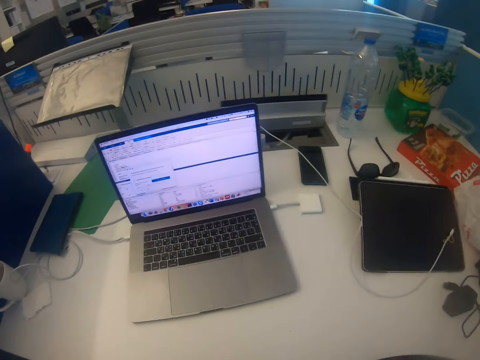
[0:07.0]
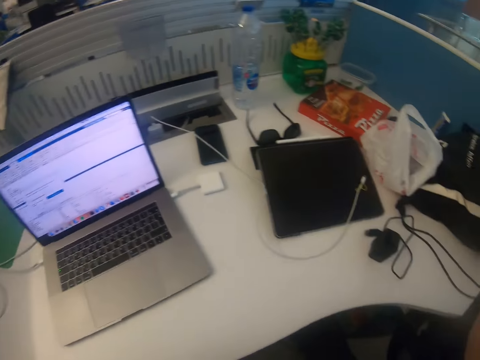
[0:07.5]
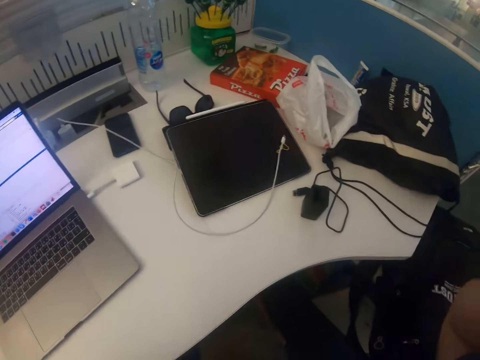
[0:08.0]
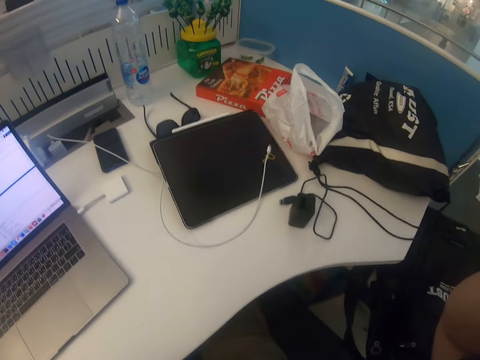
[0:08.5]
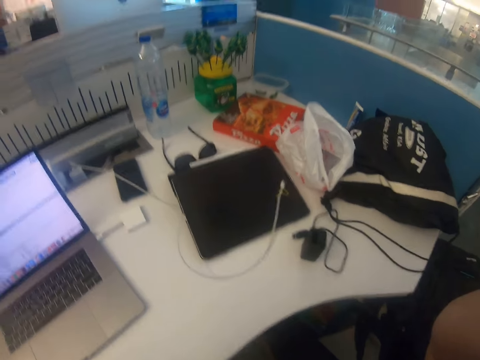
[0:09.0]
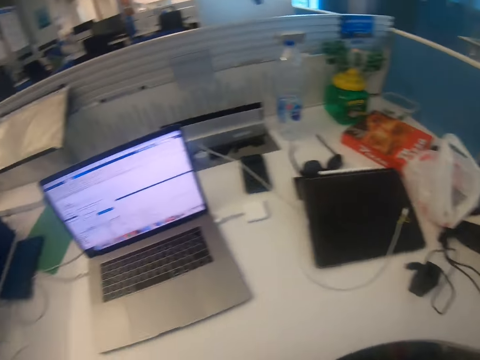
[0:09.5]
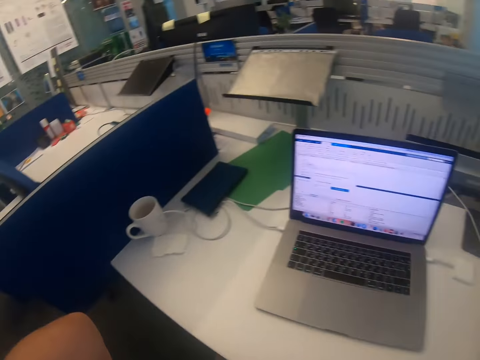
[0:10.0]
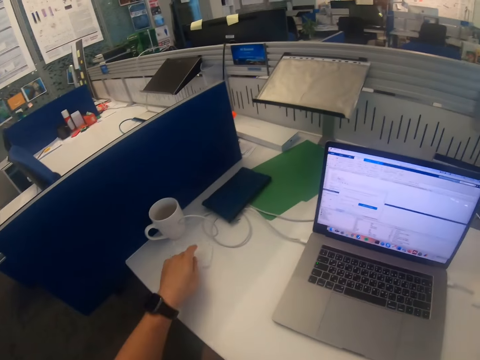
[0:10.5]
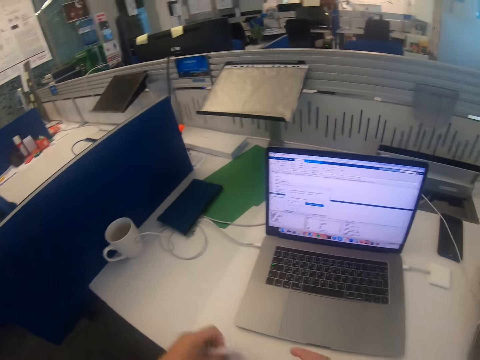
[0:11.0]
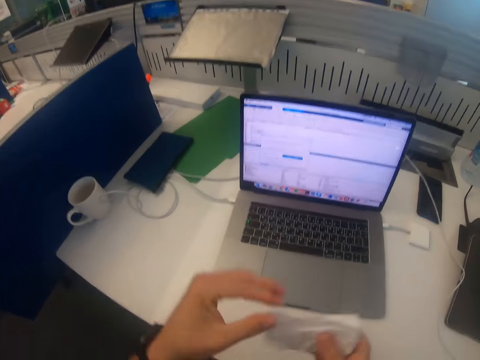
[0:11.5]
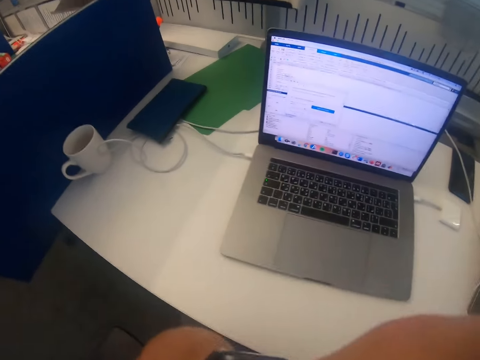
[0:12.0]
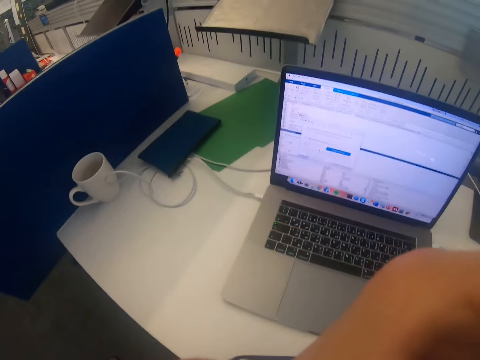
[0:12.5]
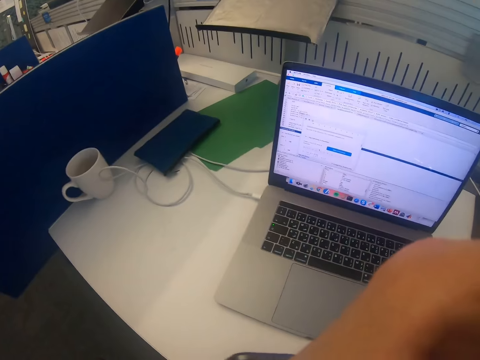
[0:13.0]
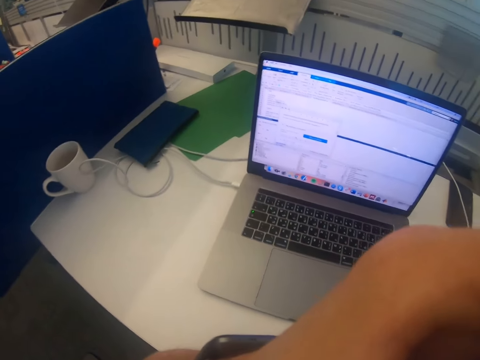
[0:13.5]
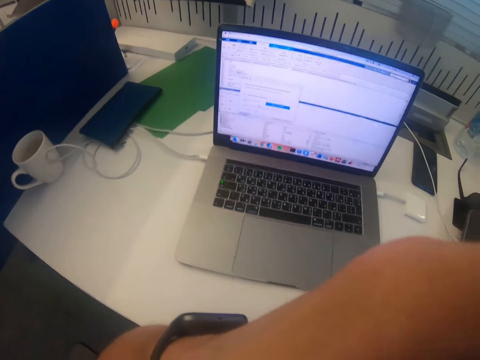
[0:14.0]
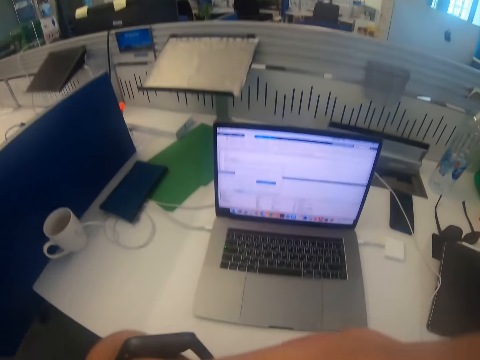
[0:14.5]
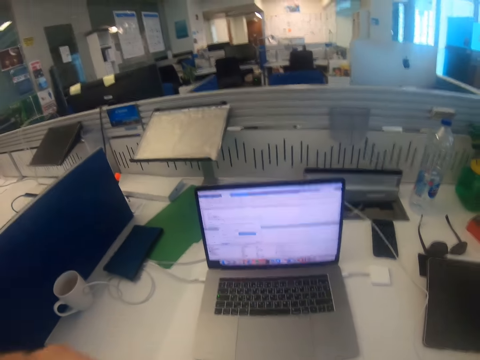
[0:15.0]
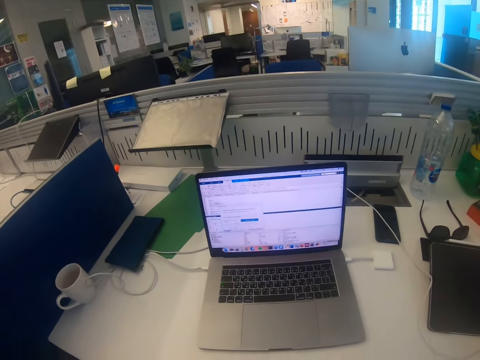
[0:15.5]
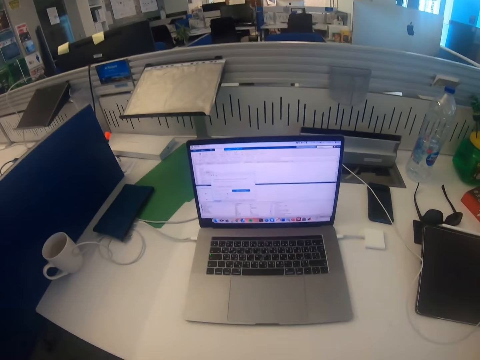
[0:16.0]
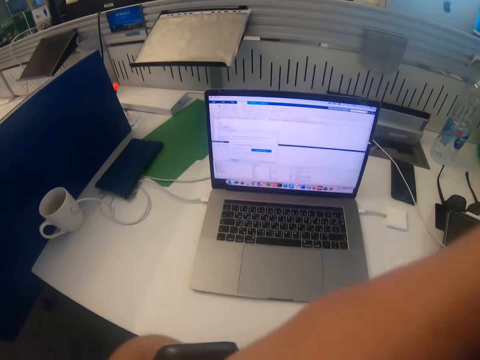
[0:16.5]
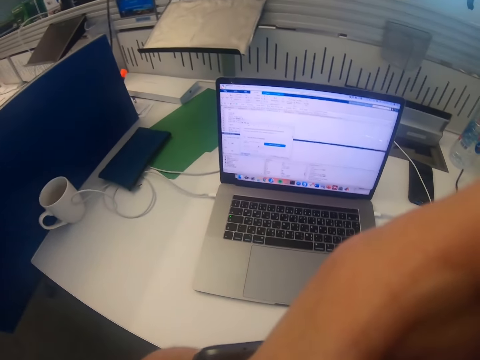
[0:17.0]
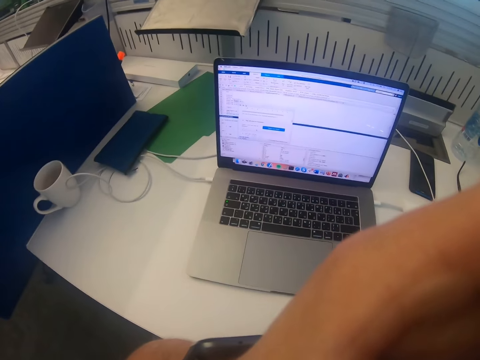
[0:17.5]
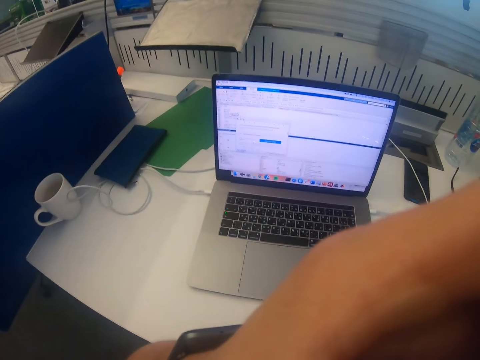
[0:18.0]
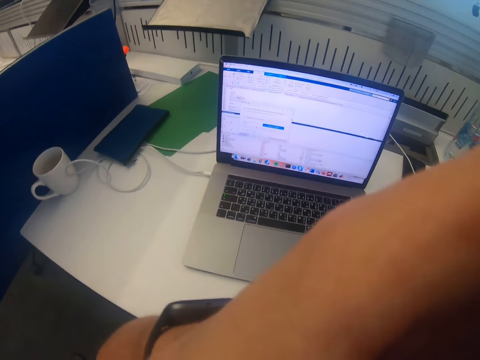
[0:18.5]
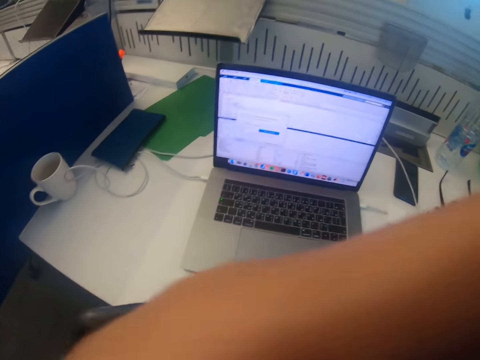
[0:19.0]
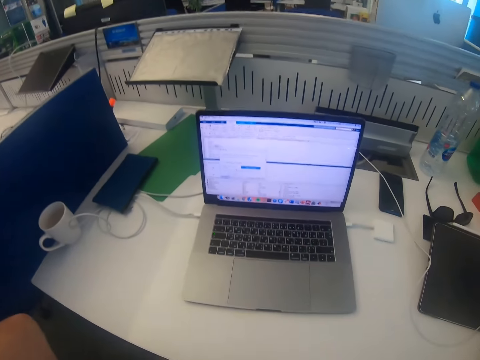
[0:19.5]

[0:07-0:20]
The camera wearer stares around the table. They pick napkins from the table. They put the hand down. They lift up the hand. They clean the camera with the napkin. They stare at the table.

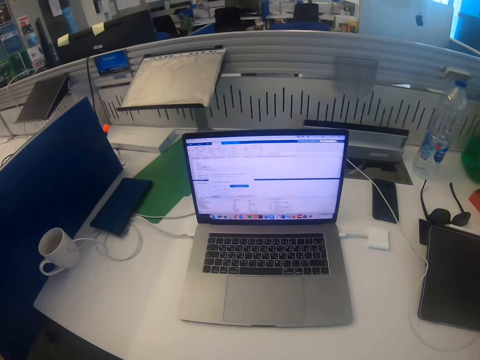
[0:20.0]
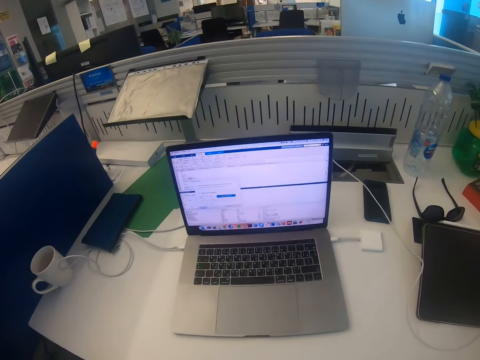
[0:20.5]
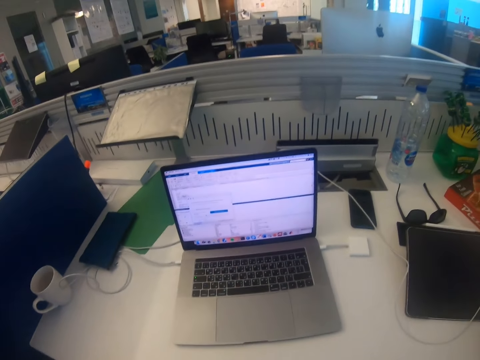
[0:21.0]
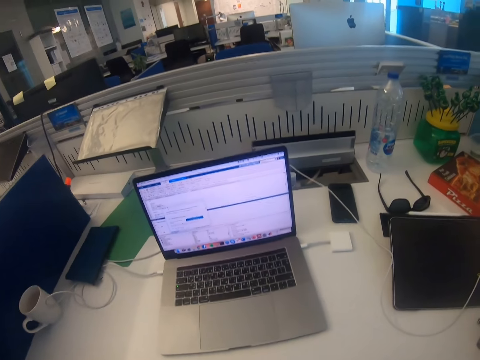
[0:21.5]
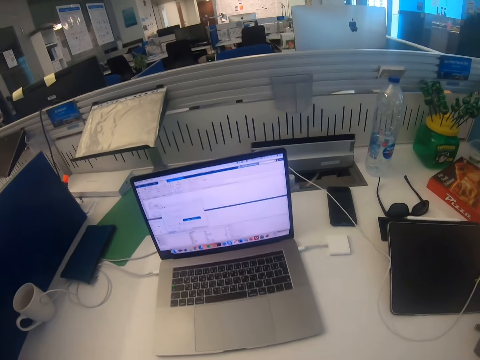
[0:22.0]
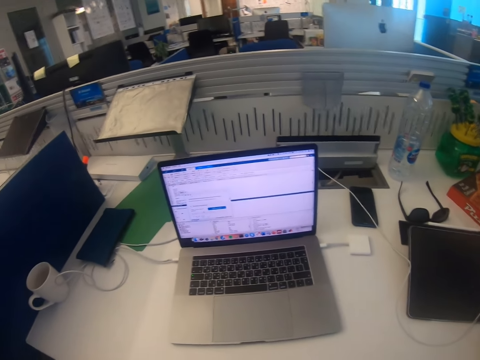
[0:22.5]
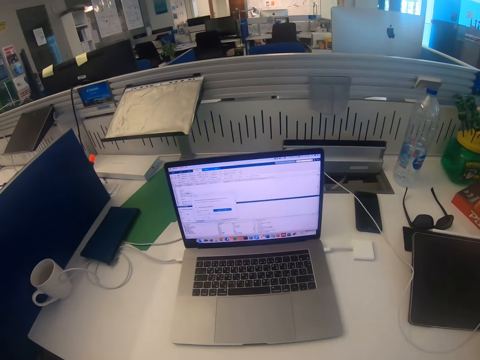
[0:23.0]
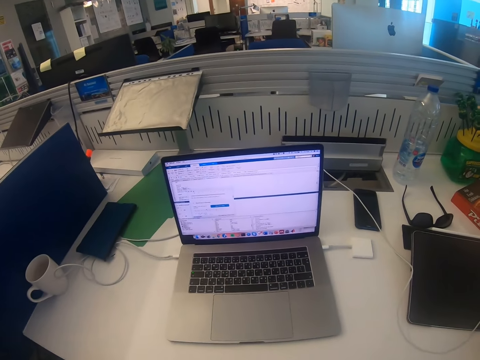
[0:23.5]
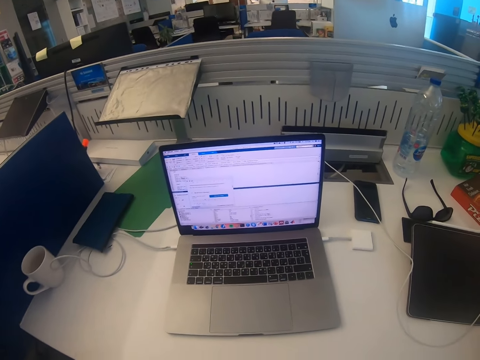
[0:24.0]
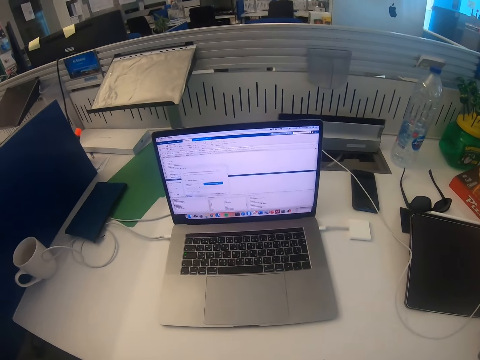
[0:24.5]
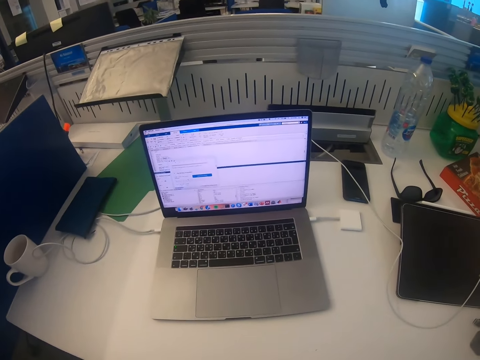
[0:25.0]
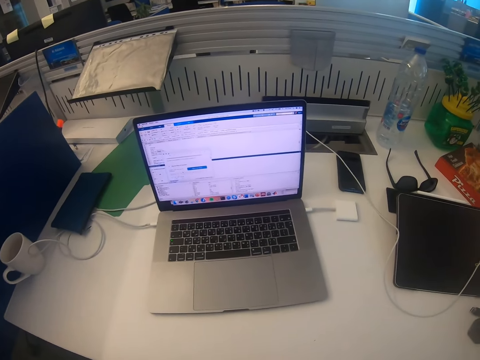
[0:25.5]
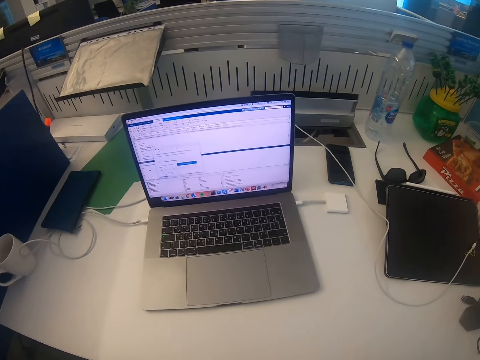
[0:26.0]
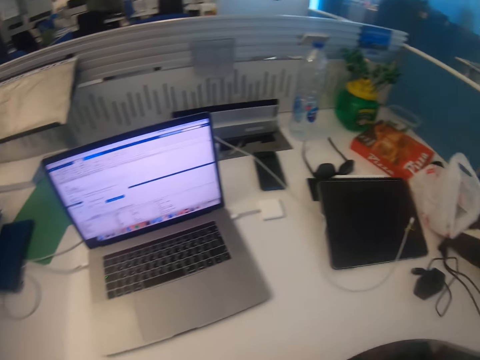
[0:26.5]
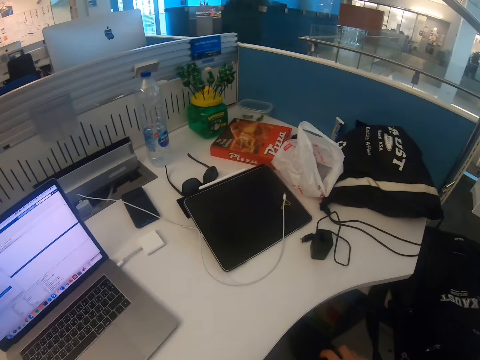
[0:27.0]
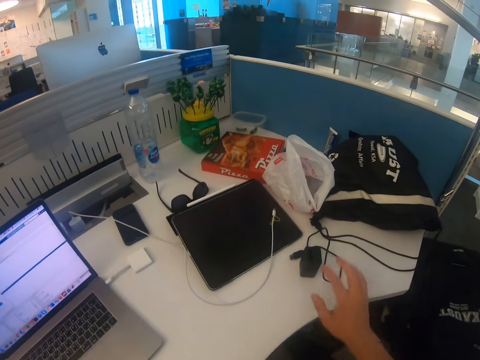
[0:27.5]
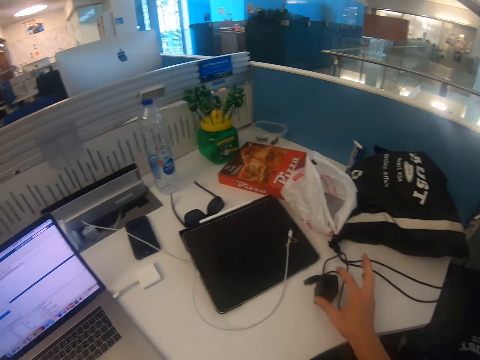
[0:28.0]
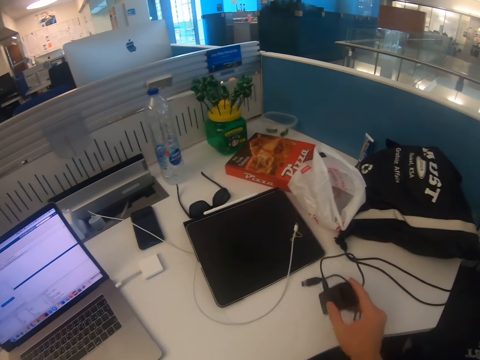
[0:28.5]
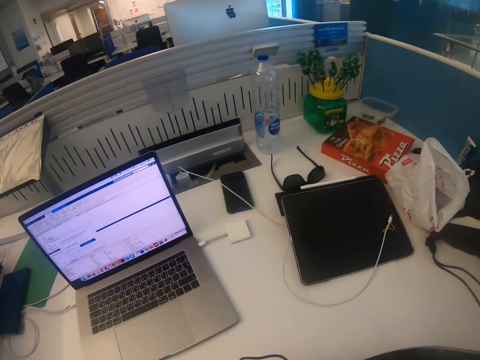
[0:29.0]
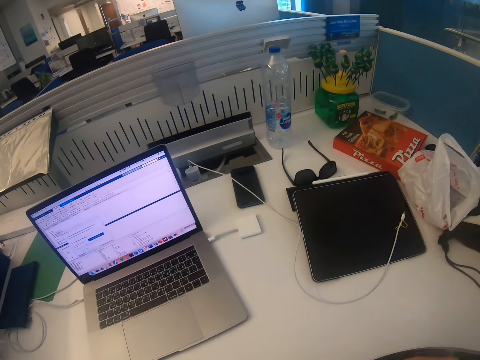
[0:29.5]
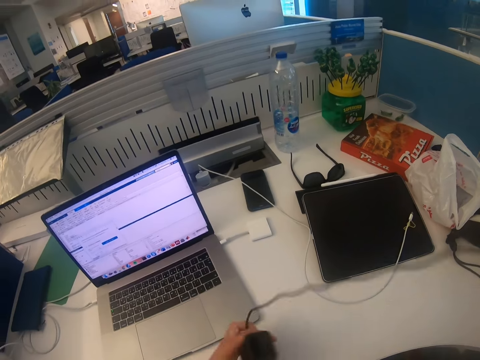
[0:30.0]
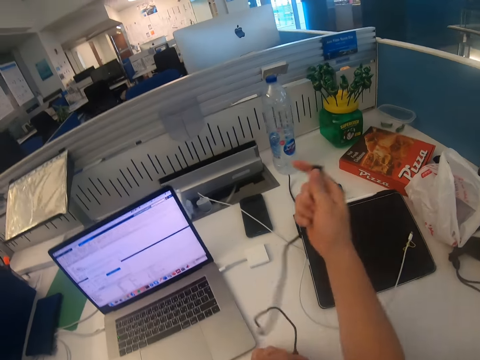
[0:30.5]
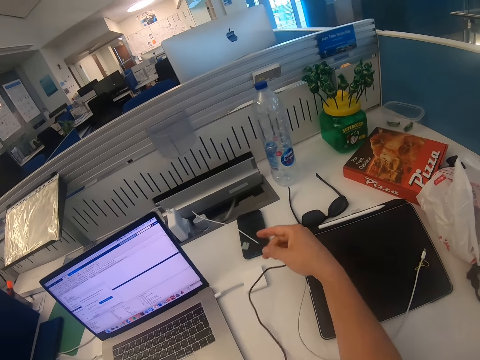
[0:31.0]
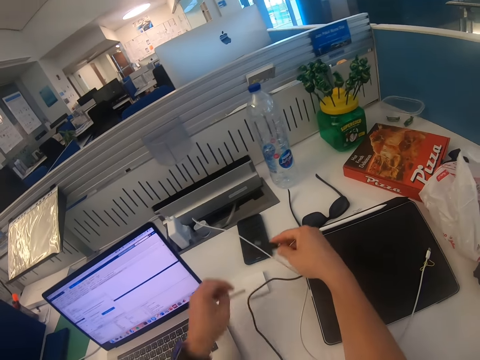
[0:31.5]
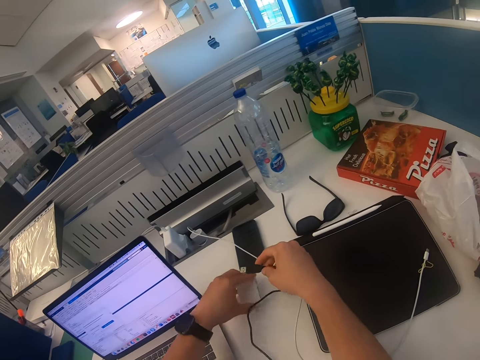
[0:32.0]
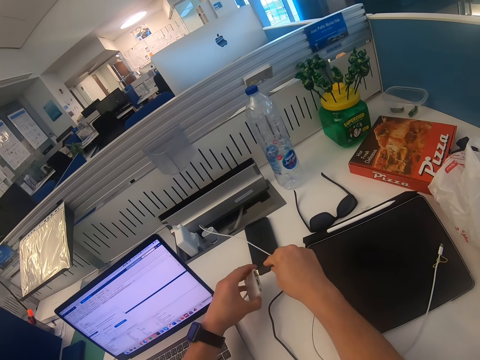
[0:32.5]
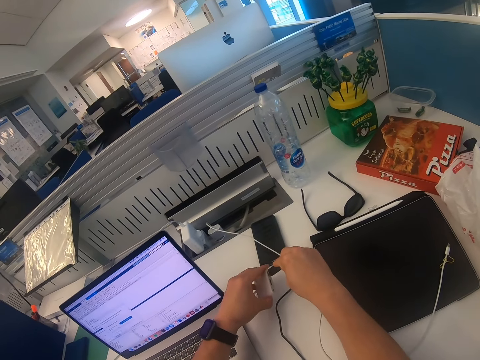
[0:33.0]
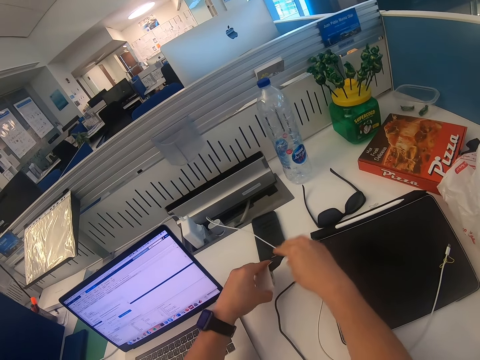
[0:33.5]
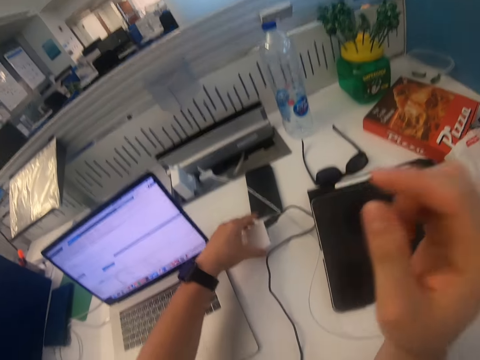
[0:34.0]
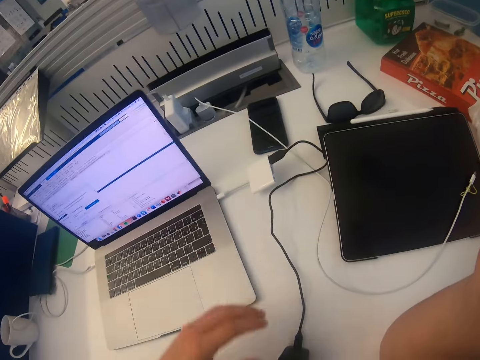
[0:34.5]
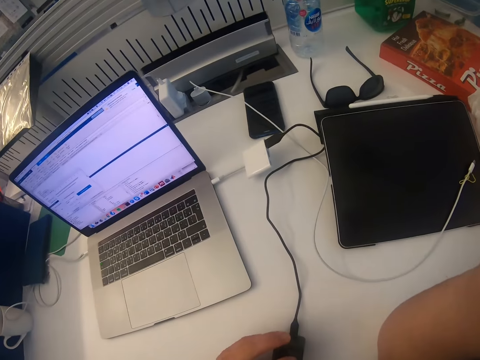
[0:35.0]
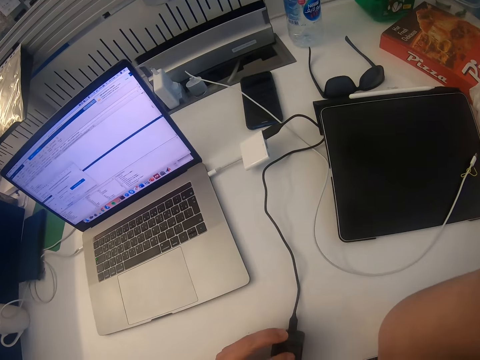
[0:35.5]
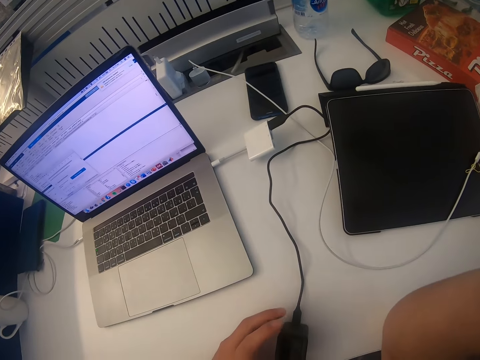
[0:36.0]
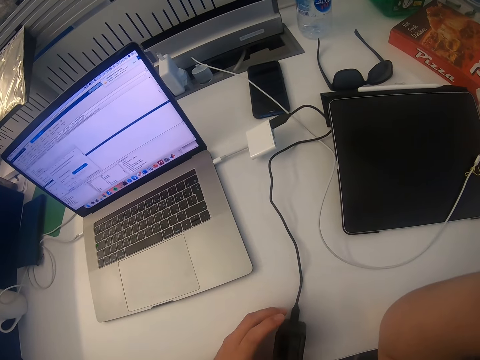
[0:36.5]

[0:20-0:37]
The camera wearer walks around the room. They pick a charger from the table. They take the hard disk. They straighten the hard disk. They connect a USB cable with an adapter. They plug the hard disk on the laptop. They put the hard disk down. They lift up the hand. They stare around the table.
